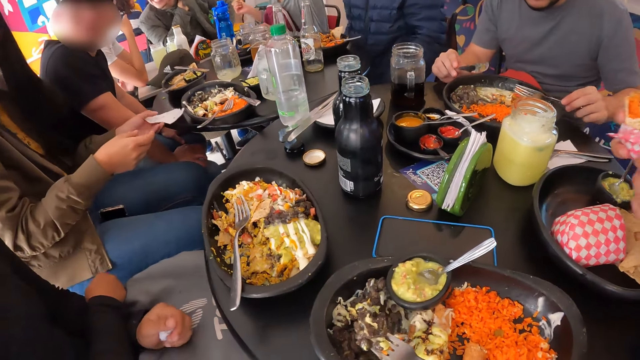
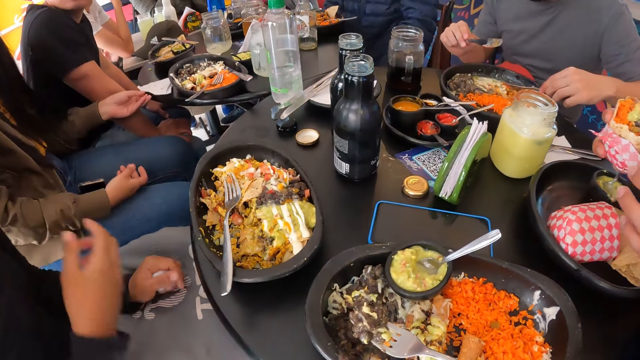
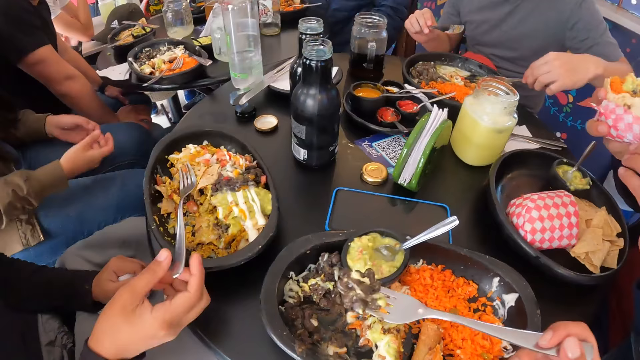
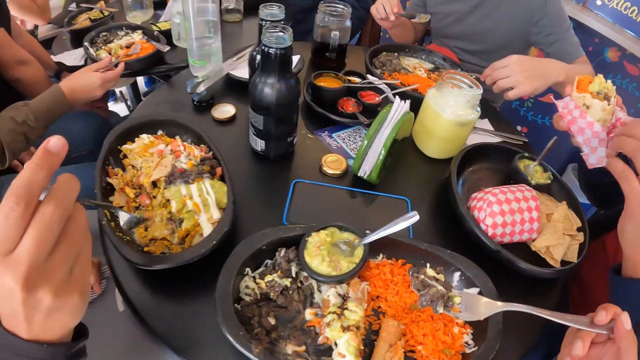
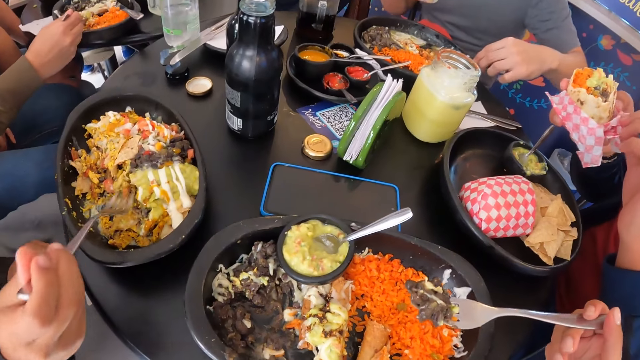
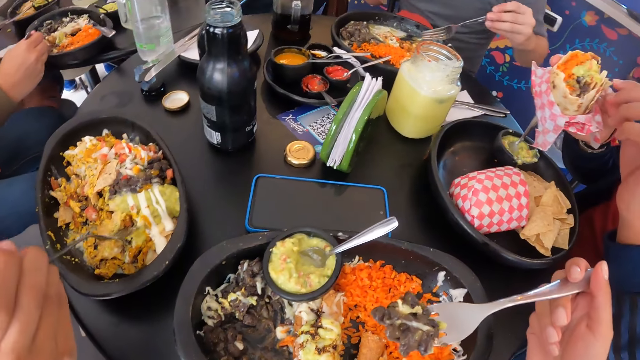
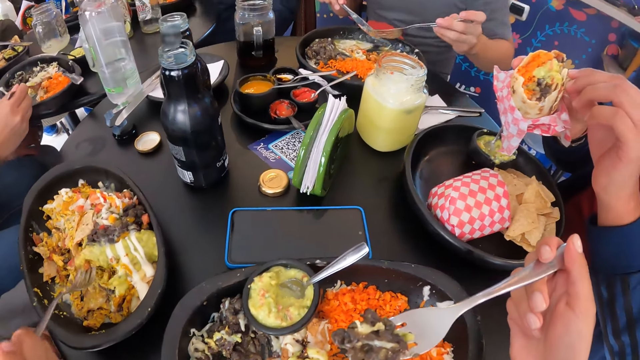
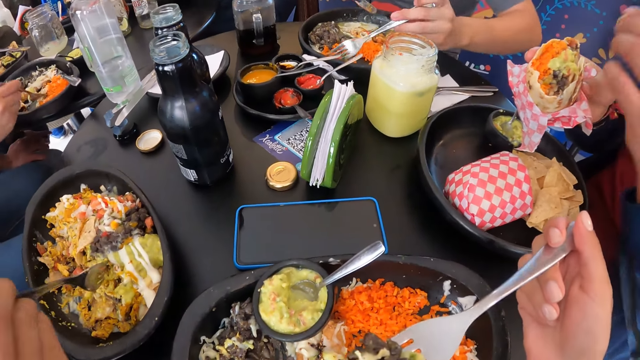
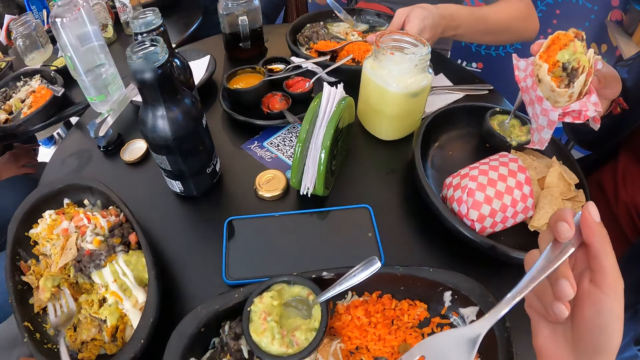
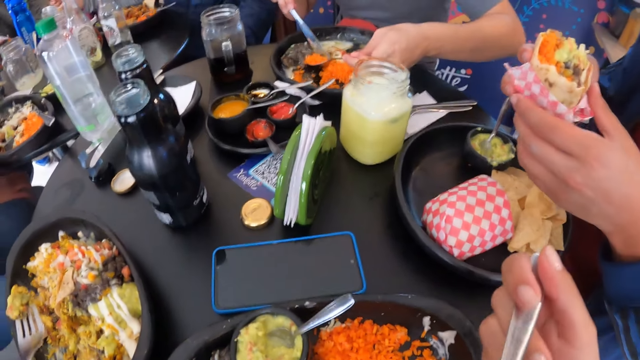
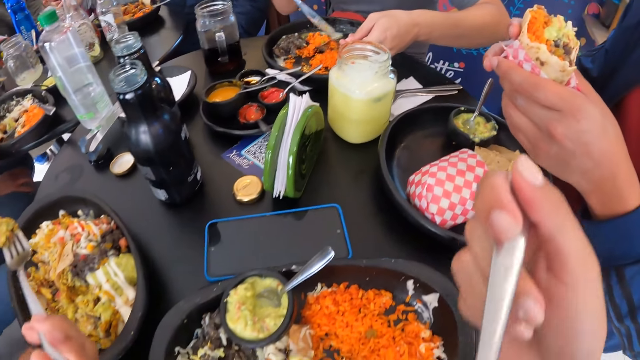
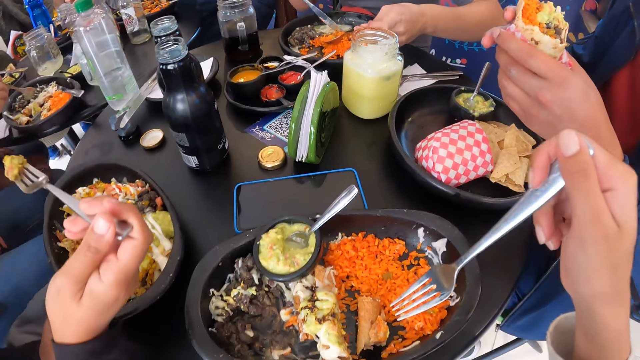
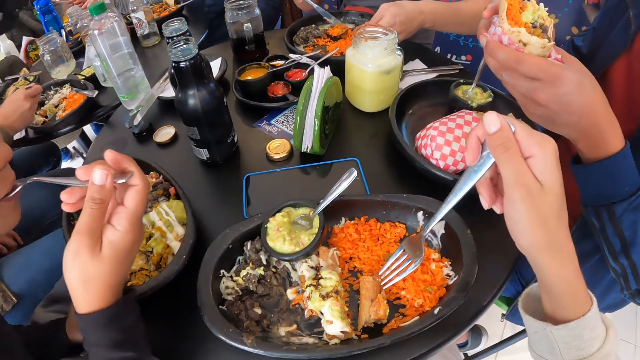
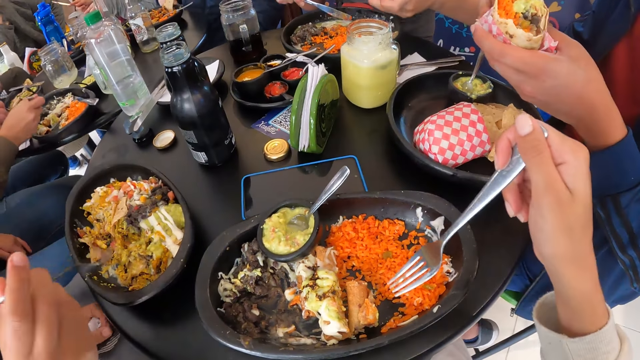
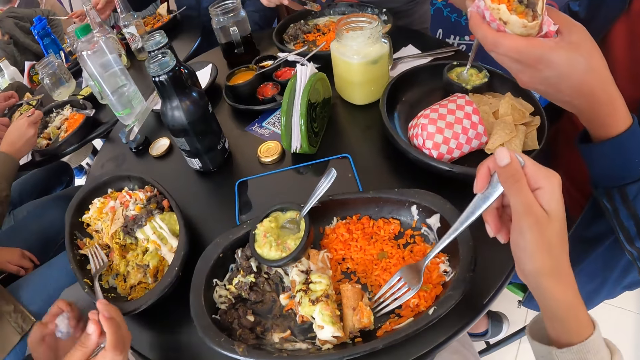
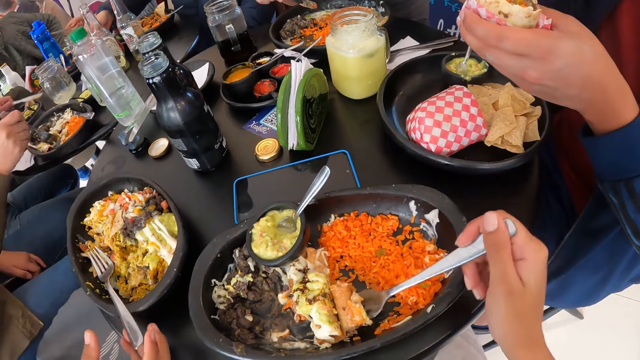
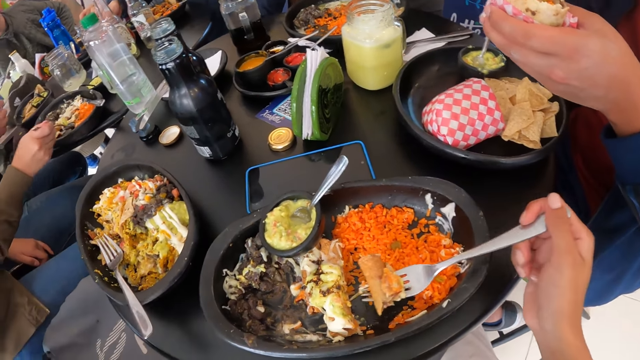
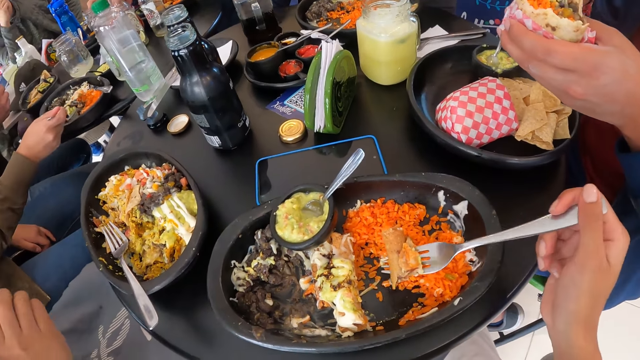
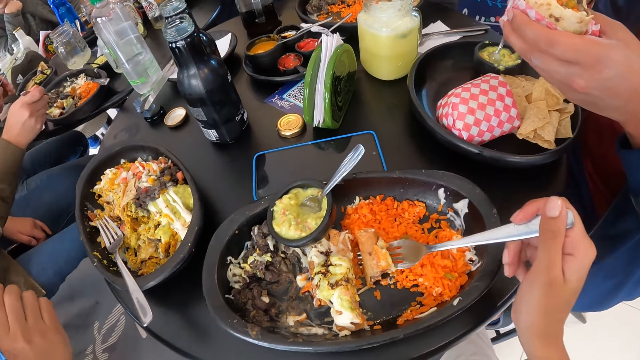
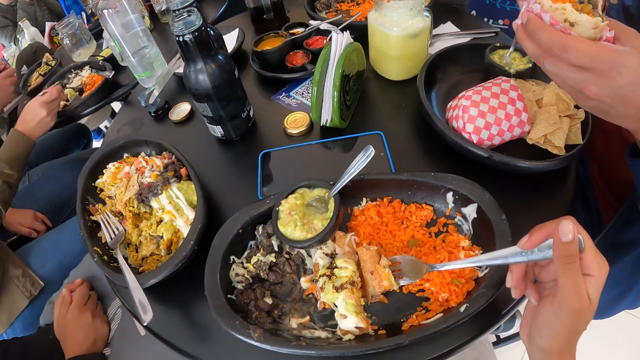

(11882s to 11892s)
The woman picks up the fork in the plate with her right hand. The other man removes the wrap on the food in his right hand with his left hand. The camera wearer eats food from the plate with the fork in her right hand. The woman eats food from the plate with the fork in her right hand and drops the fork in her right hand in the plate on the table.

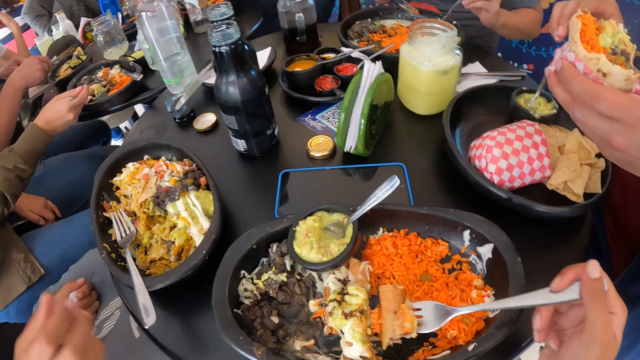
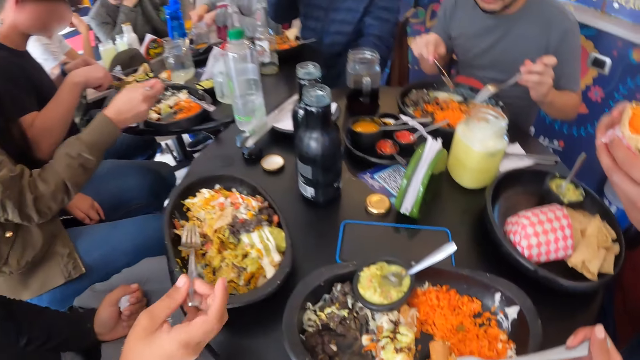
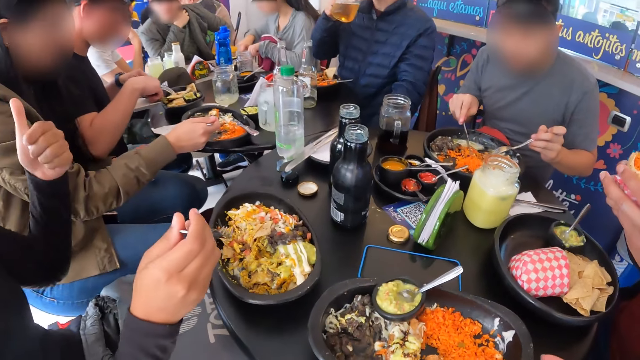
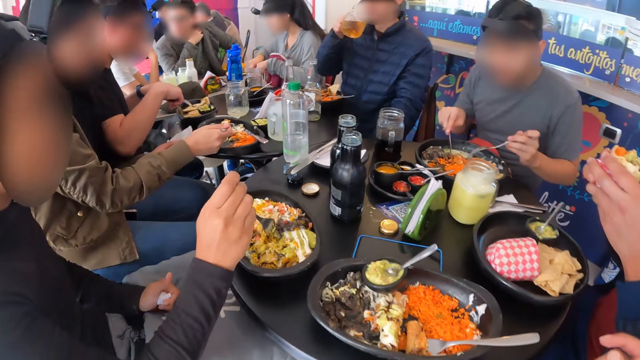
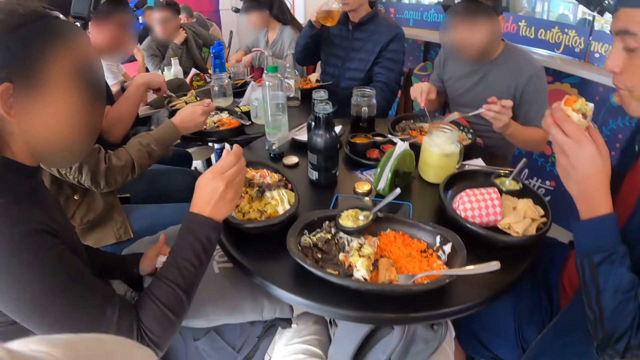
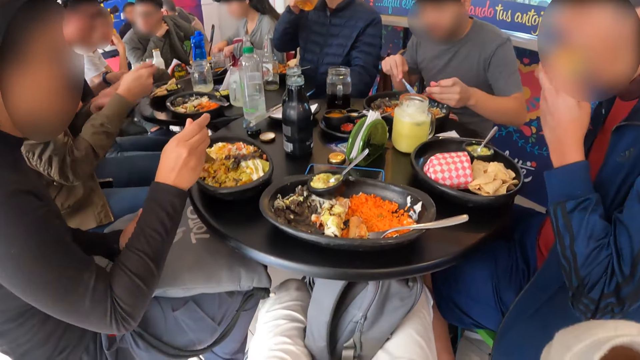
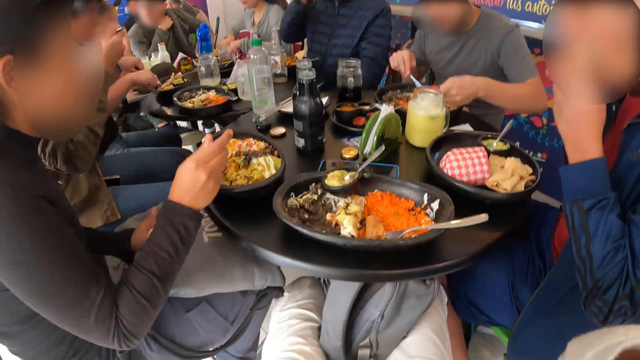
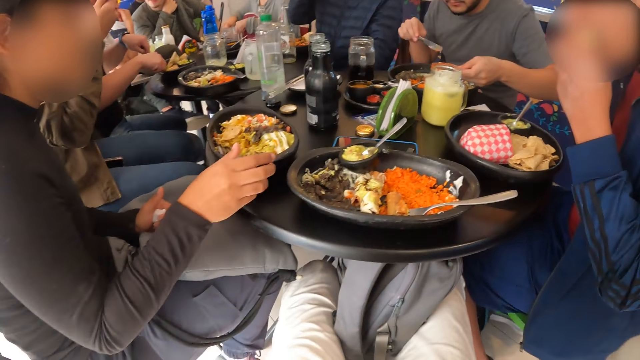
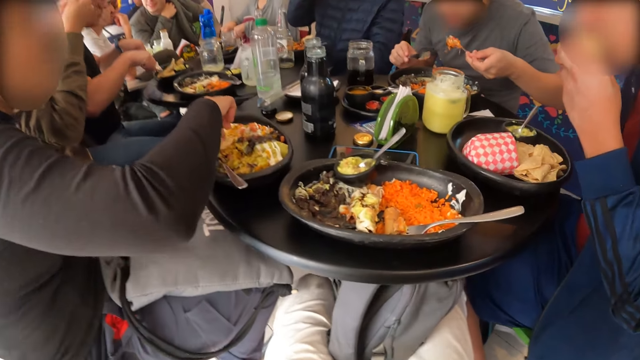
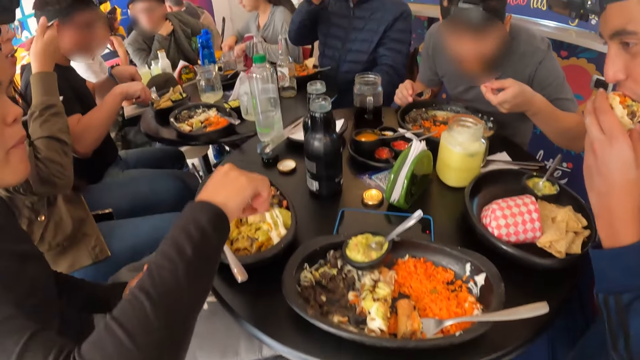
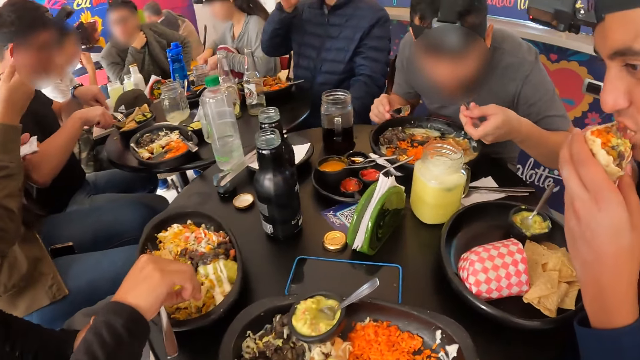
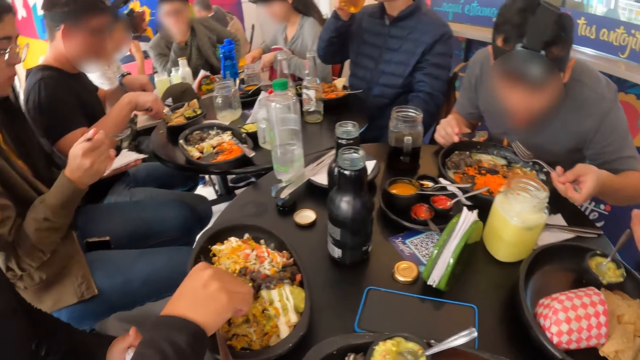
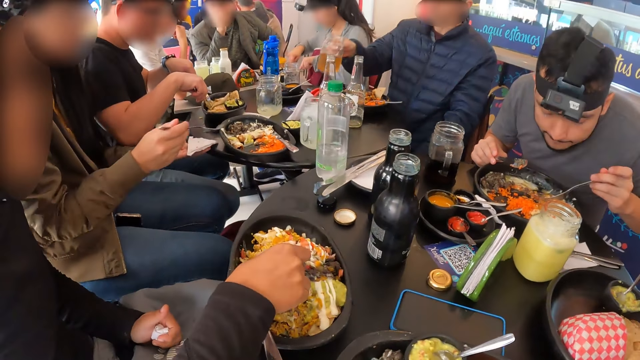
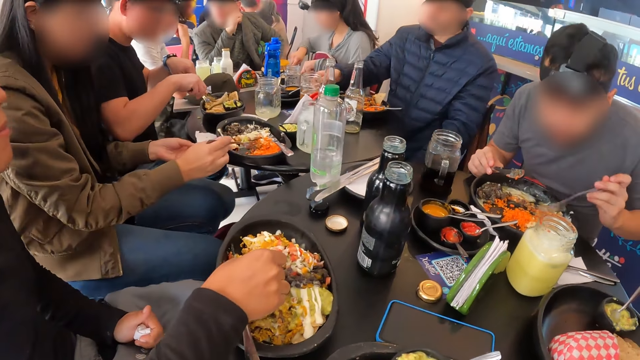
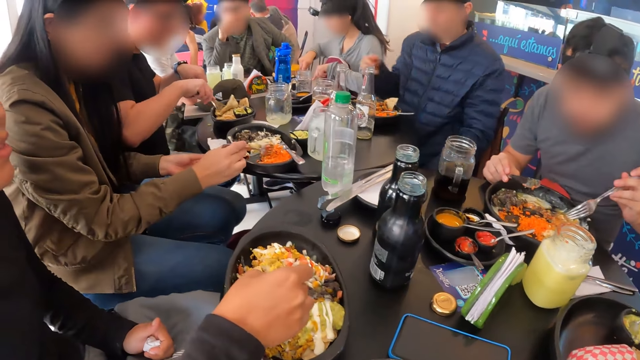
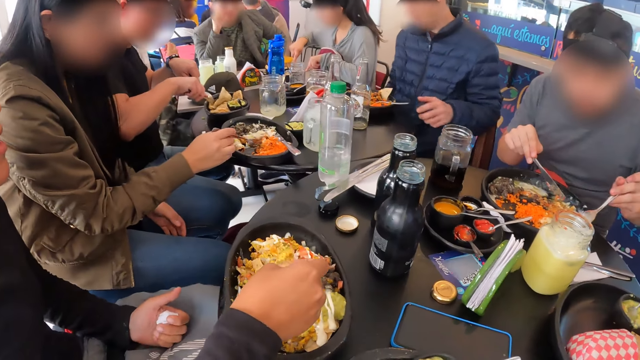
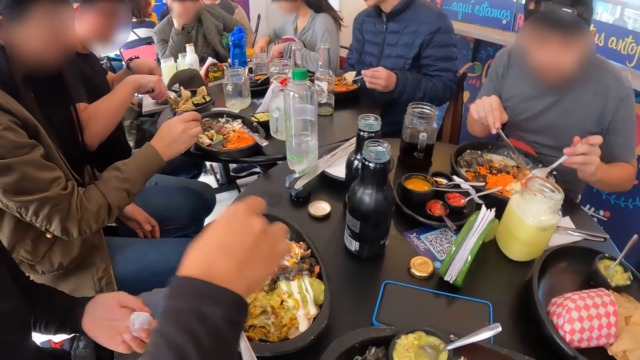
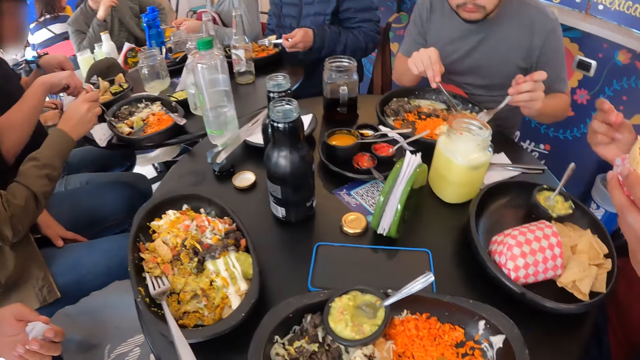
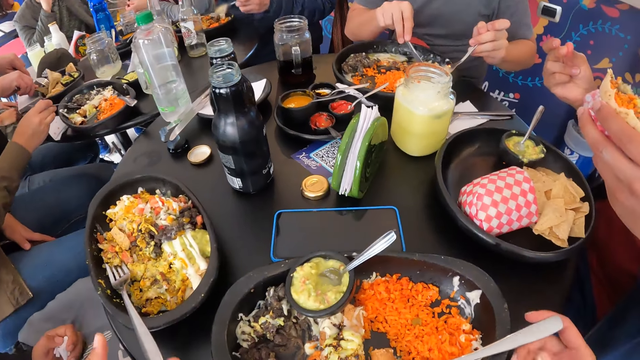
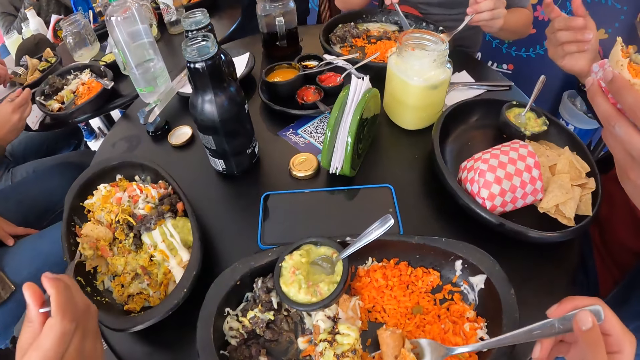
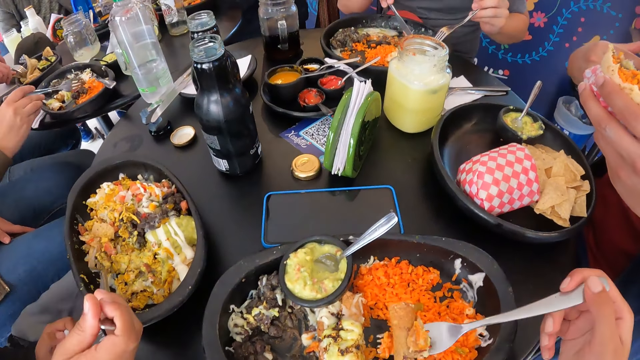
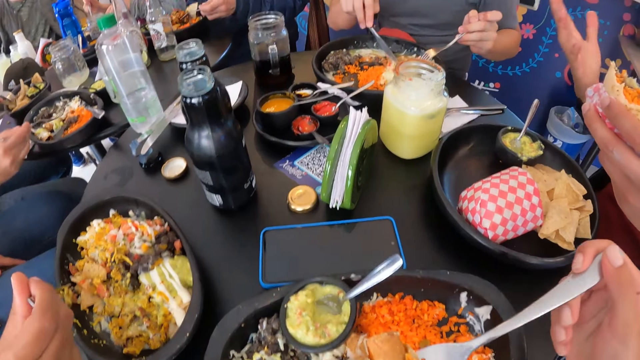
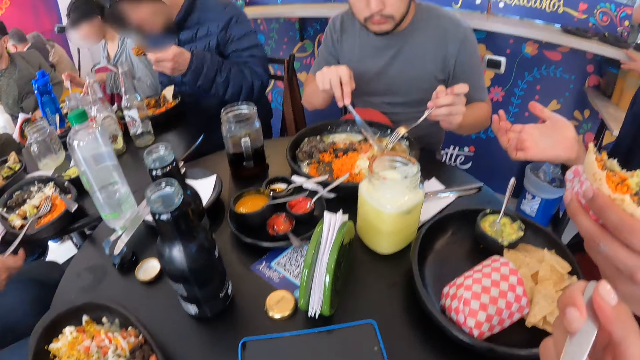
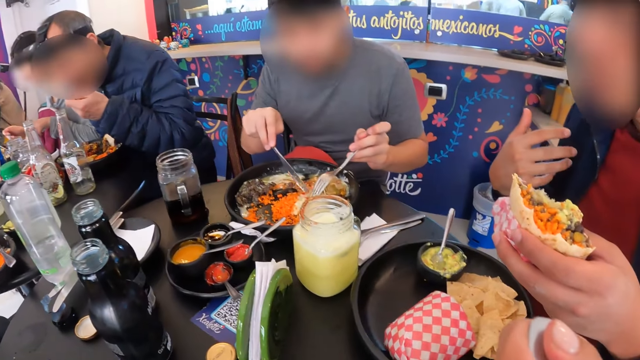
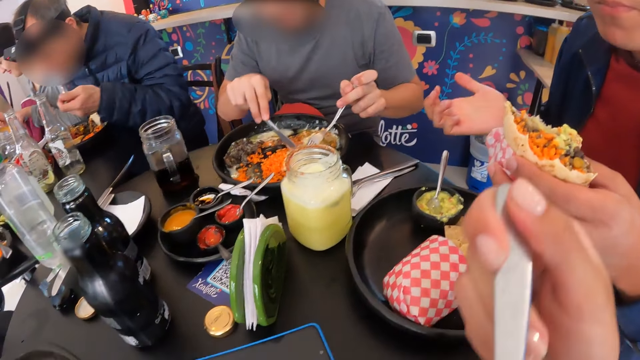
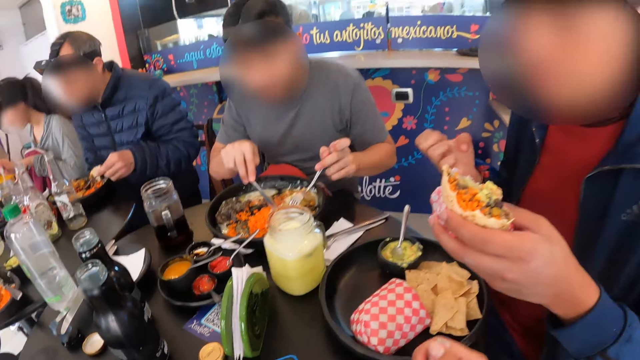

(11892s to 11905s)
A woman picks up the fork in the plate with her right hand. The camera wearer looks around the place. She drops the fork in her right hand in the plate on the table. She adjusts her camera with both hands. A man eats the food with both hands. Another woman eats the meal from the plate with her right hand. Another man drops the glass cup on the table with his right hand. A third woman drops a serviette paper on the table with her left hand. The camera wearer holds the fork. She eats the meal from the plate with the fork in her right hand. The other man eats the meal from the plate on the table with the fork in his left hand. The camera wearer puts the food in the mouth.
